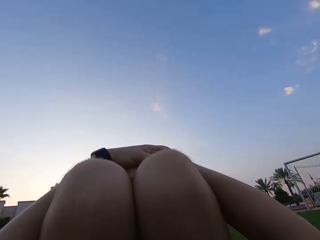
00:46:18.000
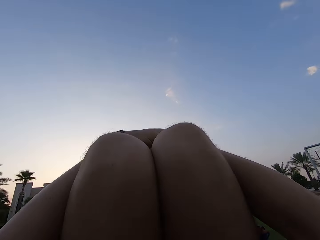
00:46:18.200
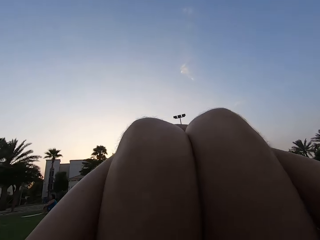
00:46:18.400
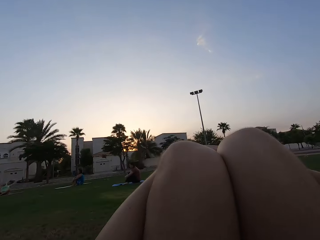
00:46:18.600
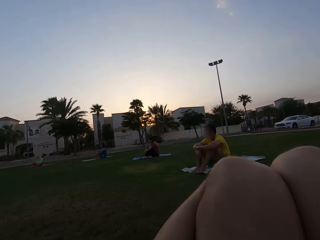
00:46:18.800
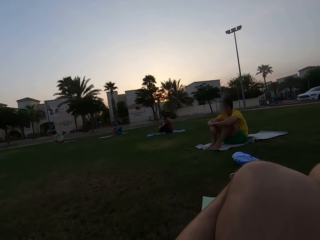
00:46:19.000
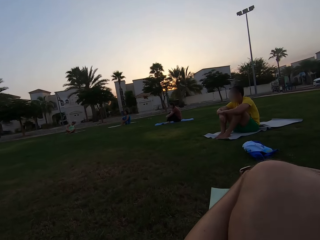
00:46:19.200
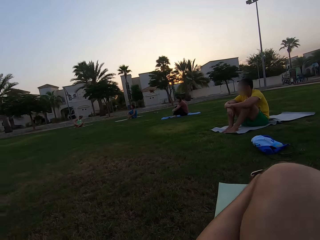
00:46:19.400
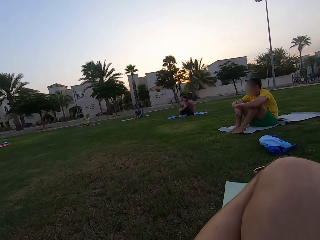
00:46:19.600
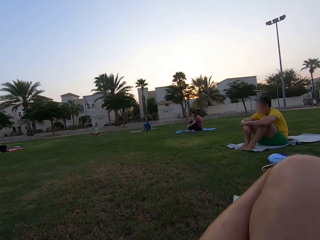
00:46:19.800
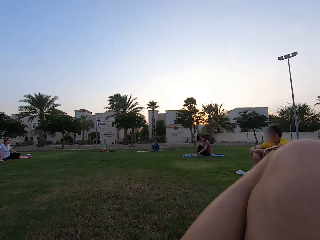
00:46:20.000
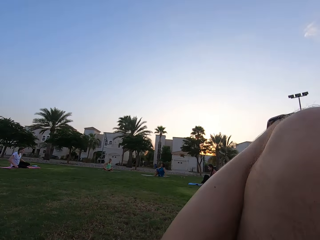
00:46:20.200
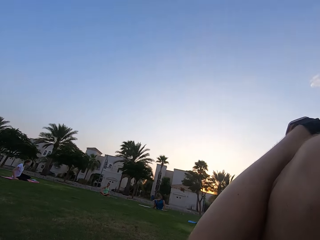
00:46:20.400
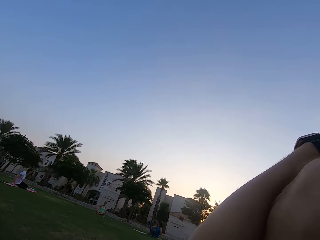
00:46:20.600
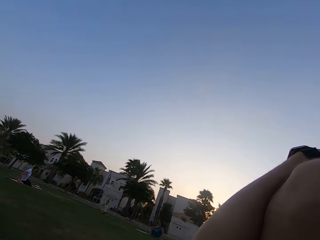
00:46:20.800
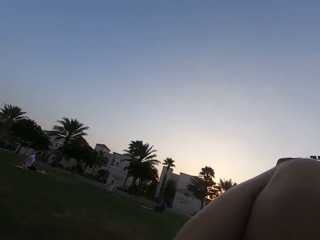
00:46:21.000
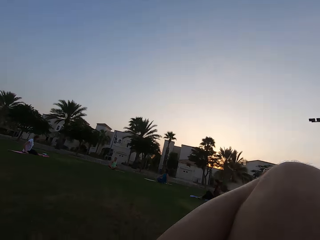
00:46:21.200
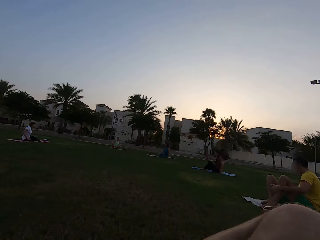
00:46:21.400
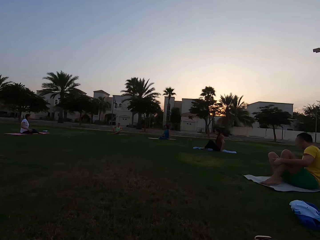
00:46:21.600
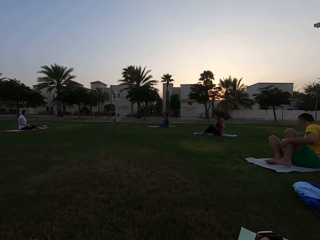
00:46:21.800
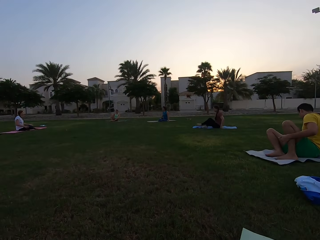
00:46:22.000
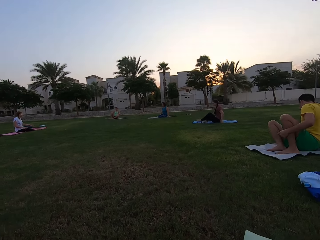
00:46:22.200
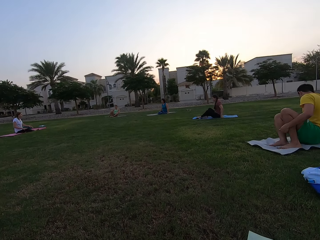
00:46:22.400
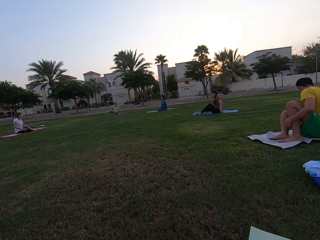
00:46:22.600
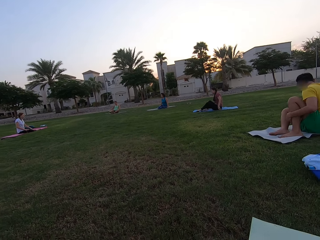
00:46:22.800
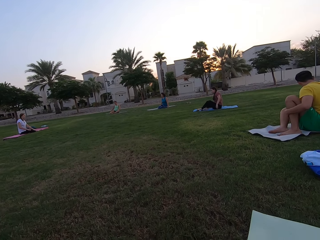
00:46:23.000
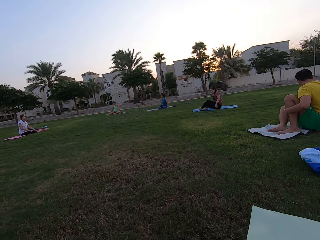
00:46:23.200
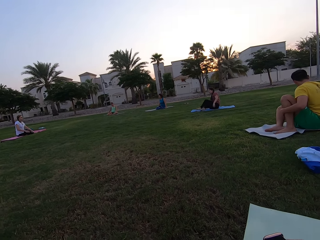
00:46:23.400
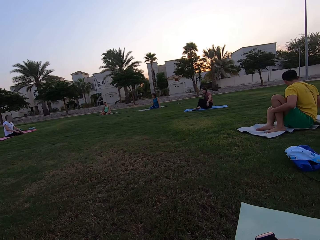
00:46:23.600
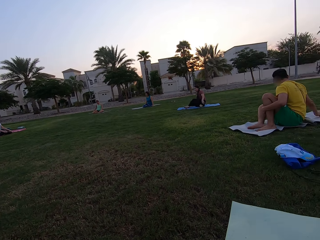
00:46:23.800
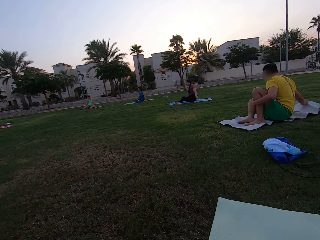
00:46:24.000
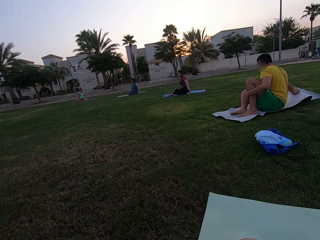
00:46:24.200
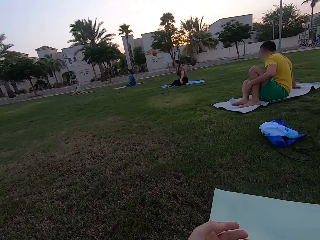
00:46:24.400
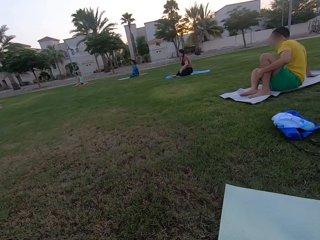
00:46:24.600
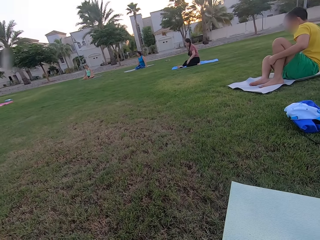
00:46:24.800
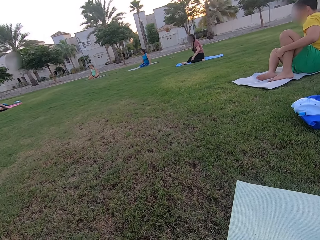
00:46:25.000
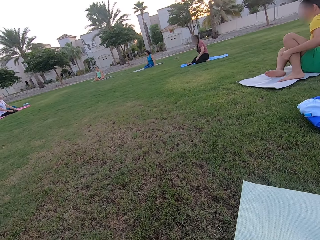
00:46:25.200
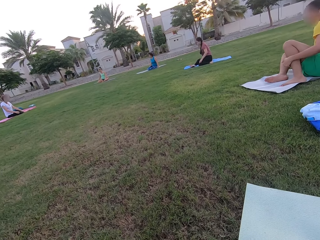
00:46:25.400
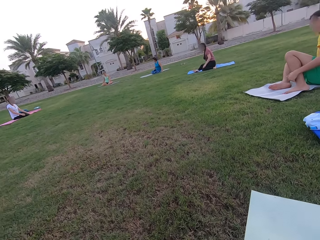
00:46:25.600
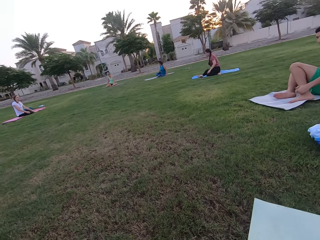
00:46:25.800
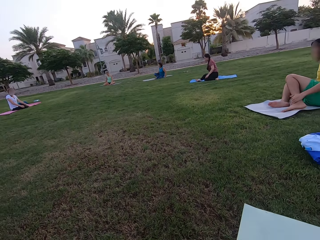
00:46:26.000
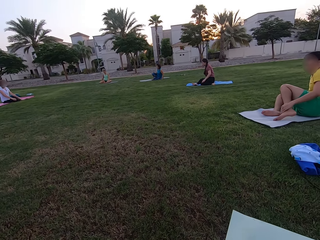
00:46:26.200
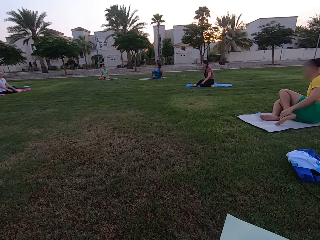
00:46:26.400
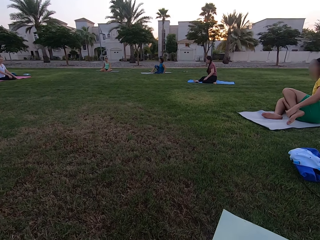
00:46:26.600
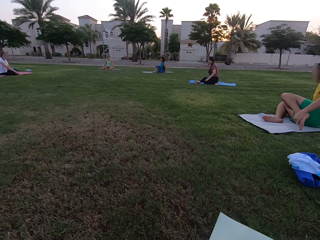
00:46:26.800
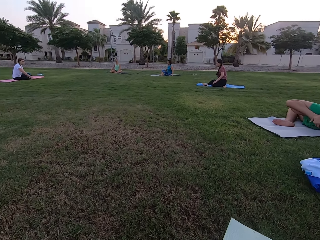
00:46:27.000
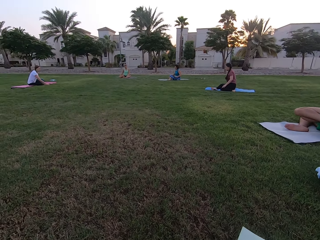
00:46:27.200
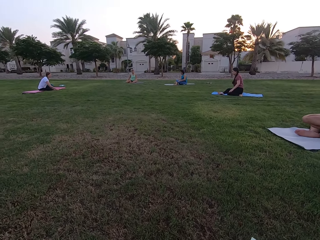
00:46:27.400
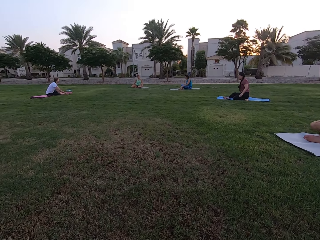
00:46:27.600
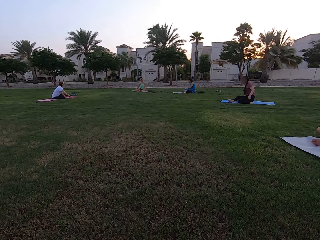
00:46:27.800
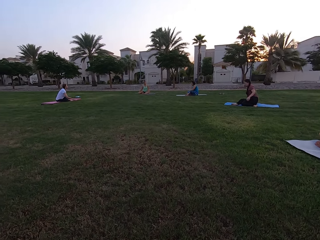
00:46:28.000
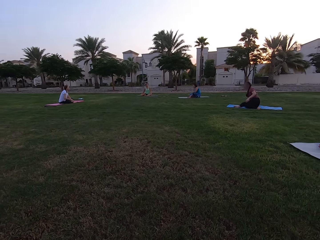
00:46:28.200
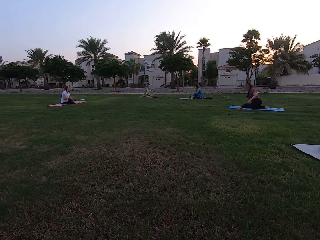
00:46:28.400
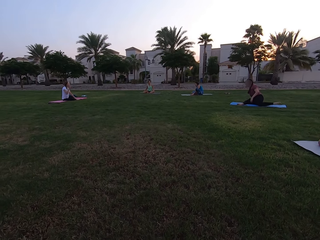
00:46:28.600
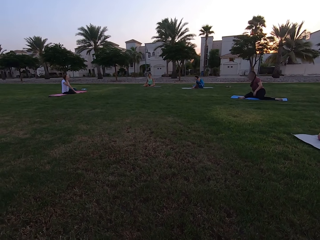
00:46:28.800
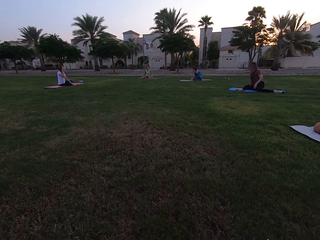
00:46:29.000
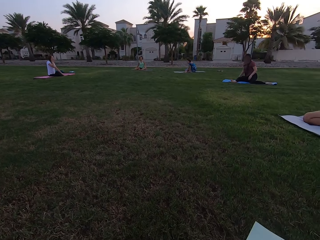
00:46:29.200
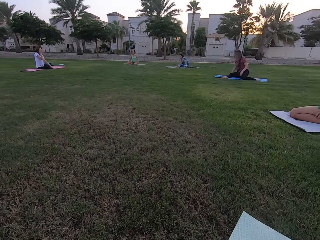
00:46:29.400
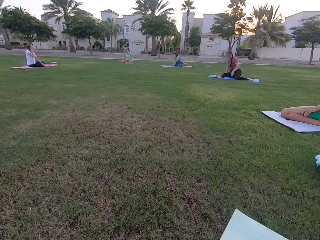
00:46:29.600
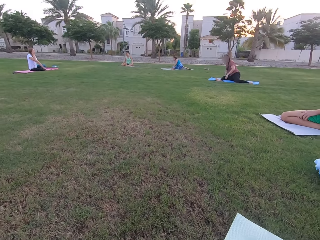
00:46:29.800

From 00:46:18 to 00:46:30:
The camera wearer raises their knees up and down.

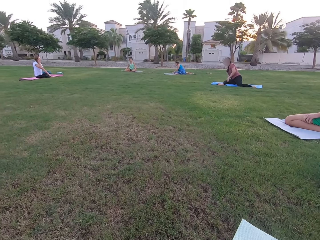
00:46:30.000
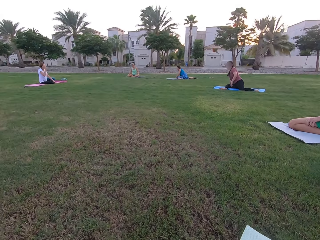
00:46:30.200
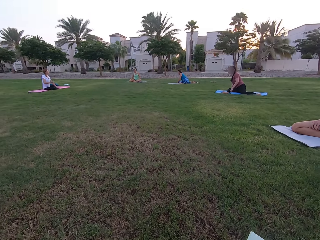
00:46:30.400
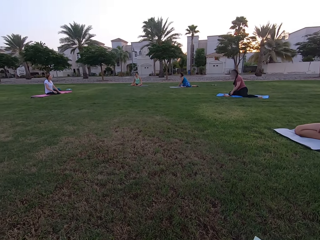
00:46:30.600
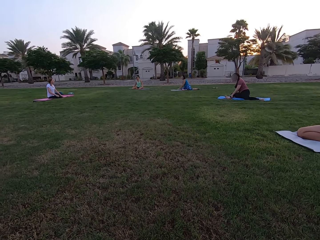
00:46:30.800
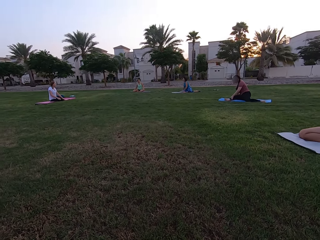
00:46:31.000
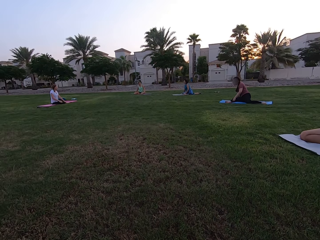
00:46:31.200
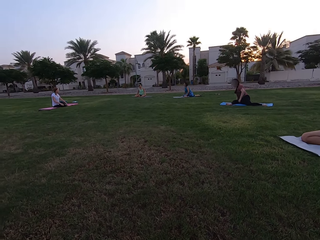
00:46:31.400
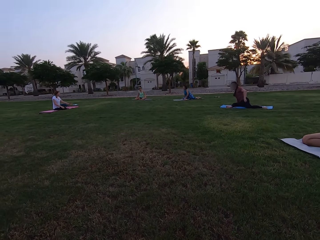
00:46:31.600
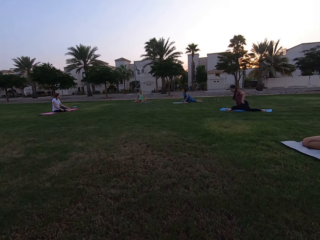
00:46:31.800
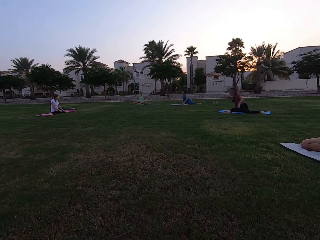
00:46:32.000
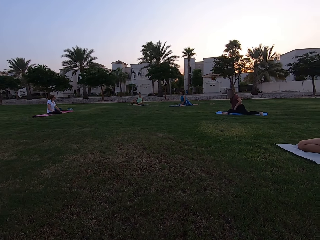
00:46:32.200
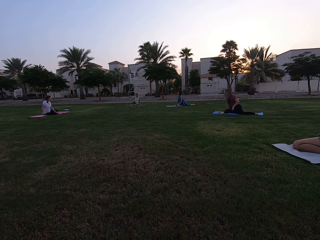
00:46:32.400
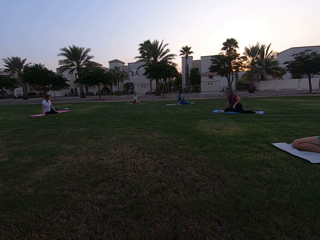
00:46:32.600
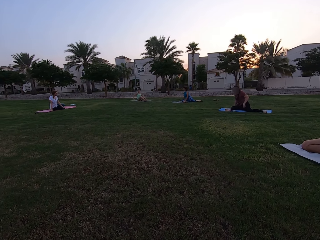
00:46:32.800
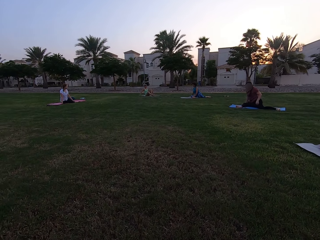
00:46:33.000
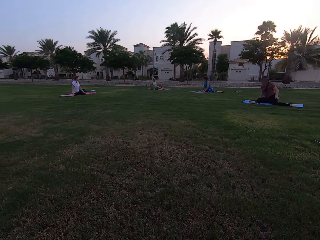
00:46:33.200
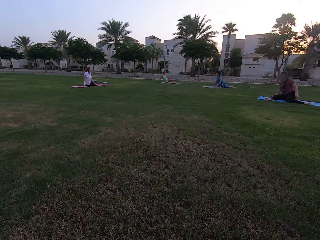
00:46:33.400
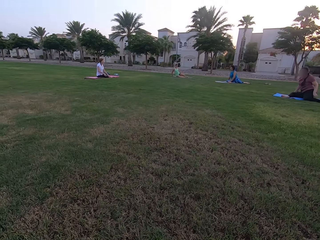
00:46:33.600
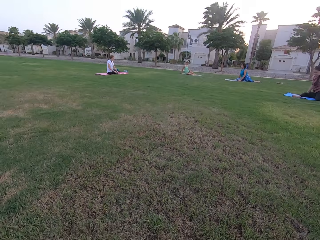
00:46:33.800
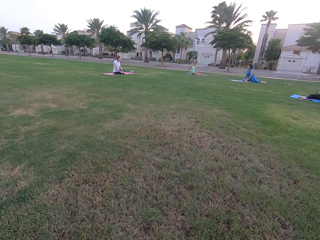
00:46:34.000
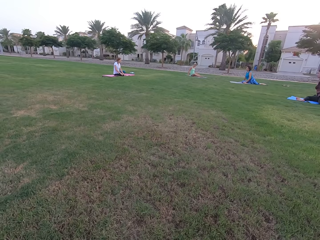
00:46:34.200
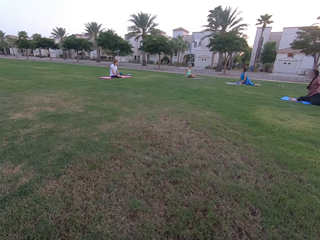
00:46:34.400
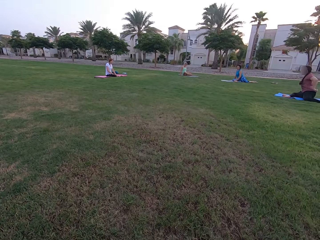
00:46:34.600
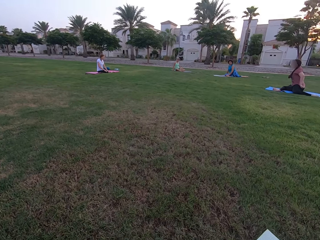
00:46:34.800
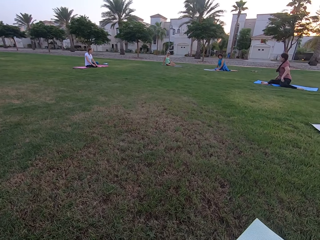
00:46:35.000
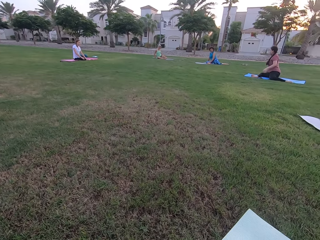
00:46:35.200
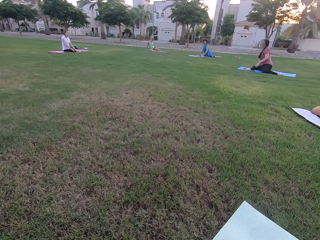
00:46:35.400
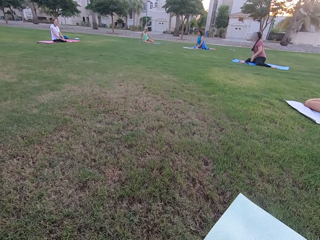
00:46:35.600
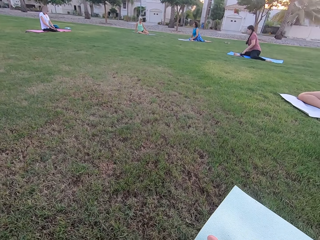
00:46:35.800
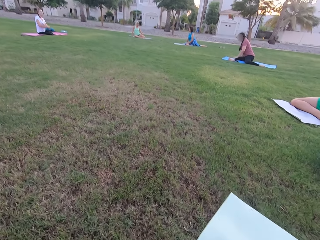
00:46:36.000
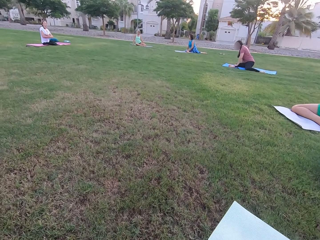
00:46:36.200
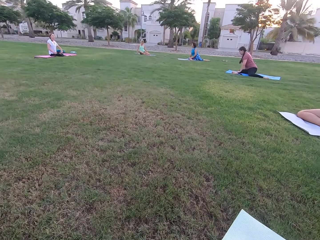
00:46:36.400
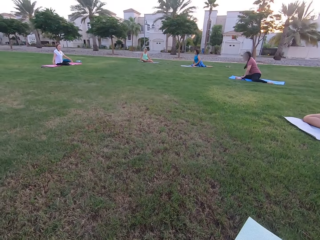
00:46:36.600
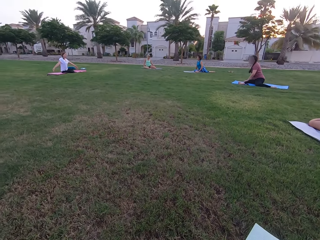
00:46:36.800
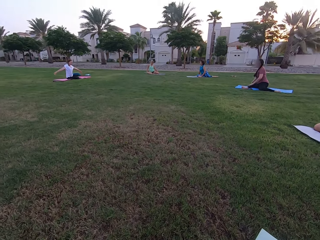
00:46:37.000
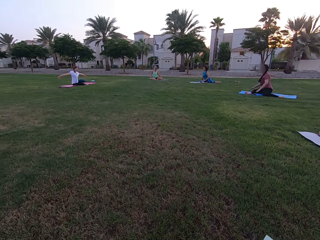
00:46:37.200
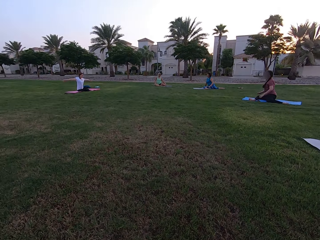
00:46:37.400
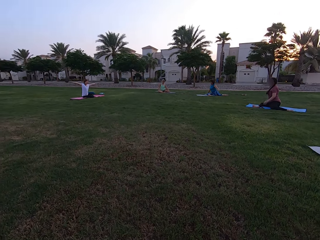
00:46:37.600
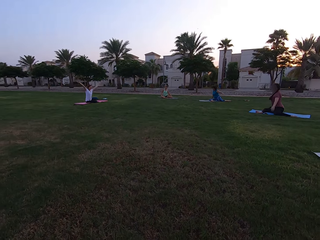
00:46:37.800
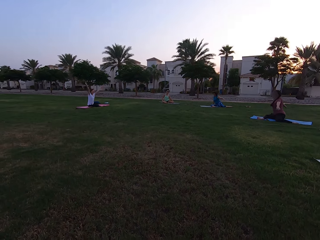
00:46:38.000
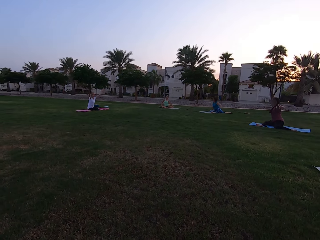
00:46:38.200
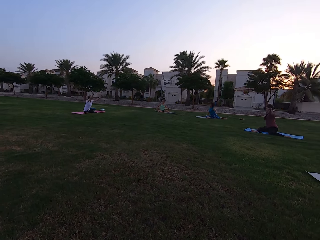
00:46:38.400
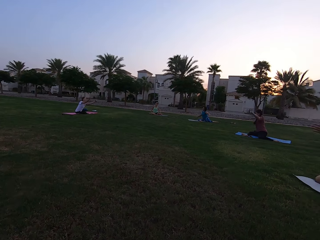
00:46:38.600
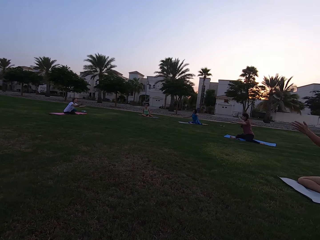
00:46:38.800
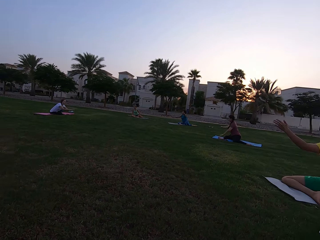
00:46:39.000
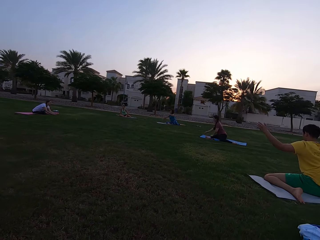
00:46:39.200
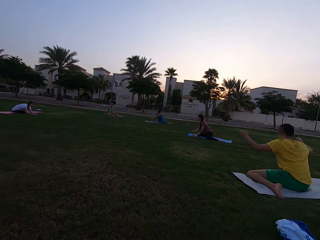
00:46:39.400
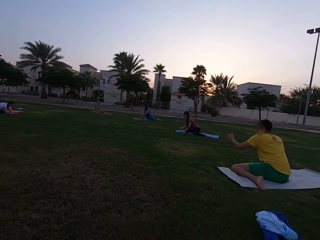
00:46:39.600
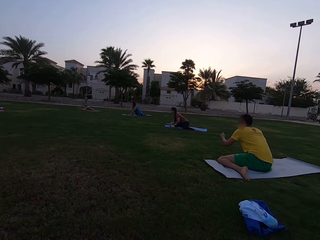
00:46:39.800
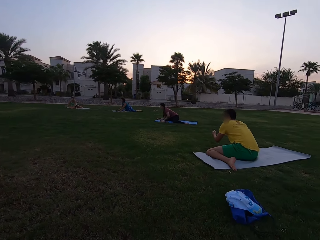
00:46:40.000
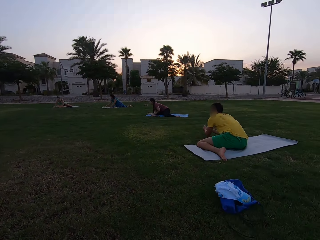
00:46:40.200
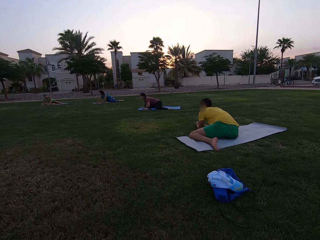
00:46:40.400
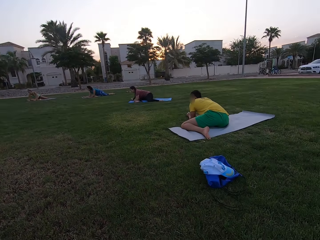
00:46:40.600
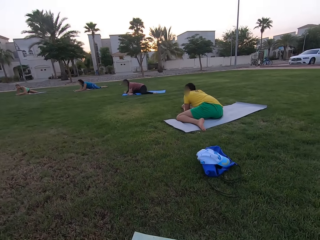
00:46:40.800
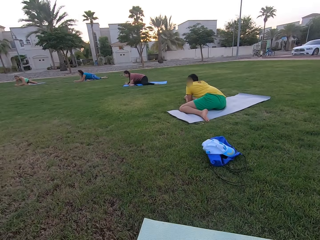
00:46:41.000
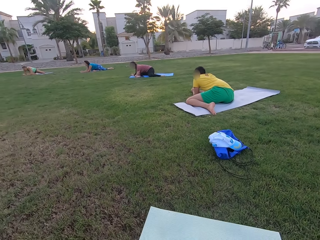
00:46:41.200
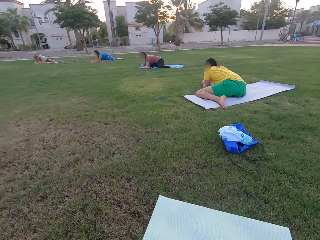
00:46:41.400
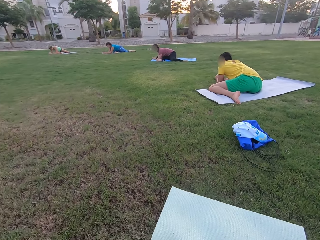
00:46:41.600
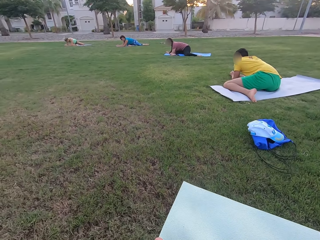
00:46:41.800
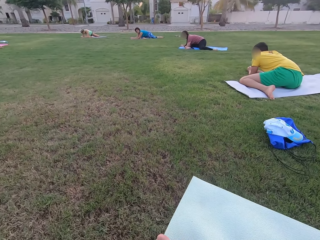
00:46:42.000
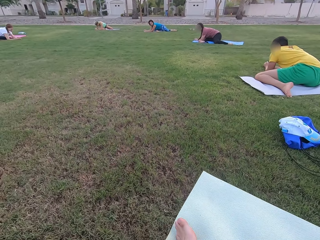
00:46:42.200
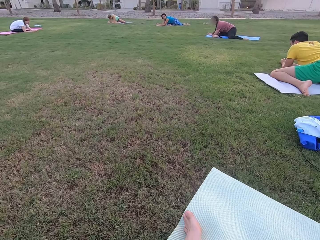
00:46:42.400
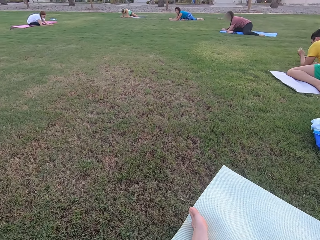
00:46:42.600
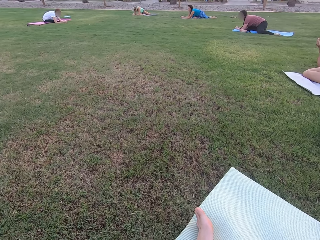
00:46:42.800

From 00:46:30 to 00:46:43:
Three women stretch on the ground.
